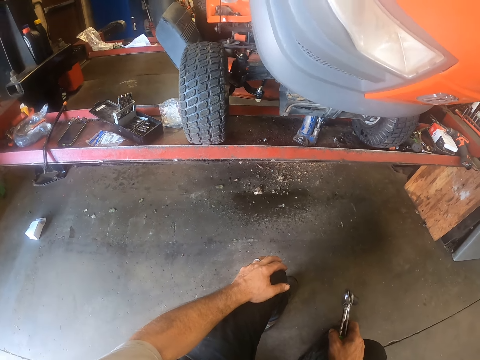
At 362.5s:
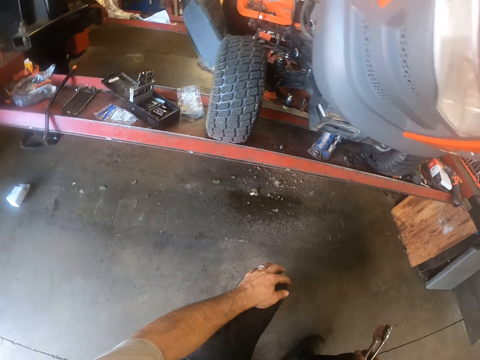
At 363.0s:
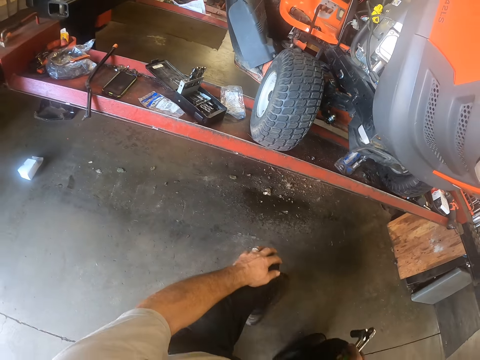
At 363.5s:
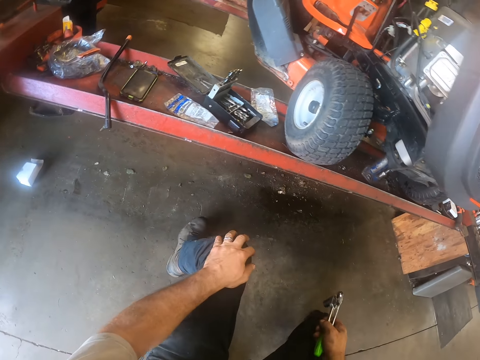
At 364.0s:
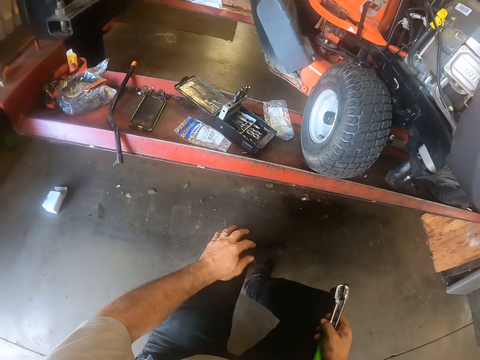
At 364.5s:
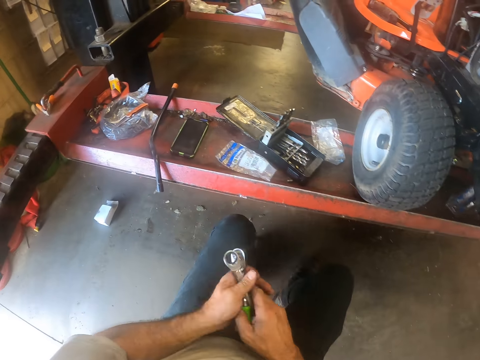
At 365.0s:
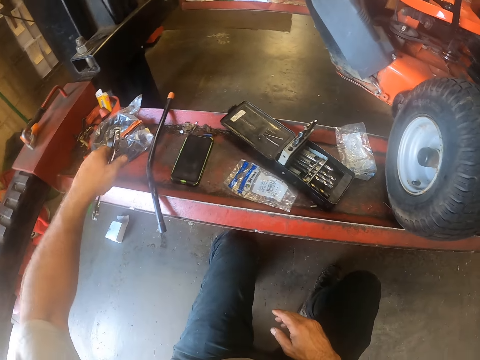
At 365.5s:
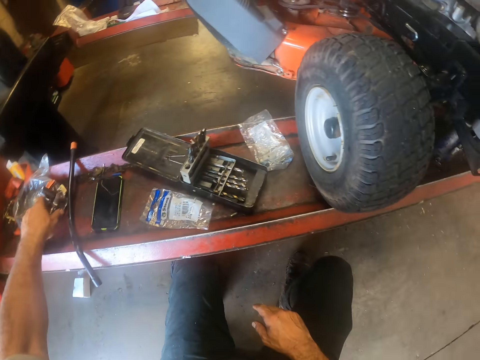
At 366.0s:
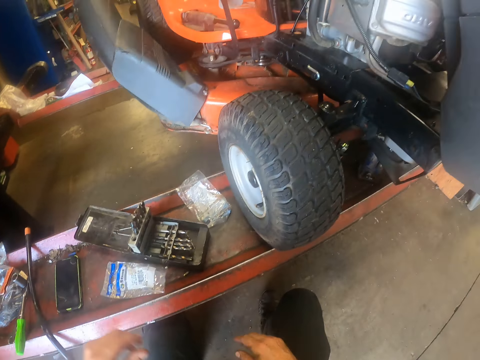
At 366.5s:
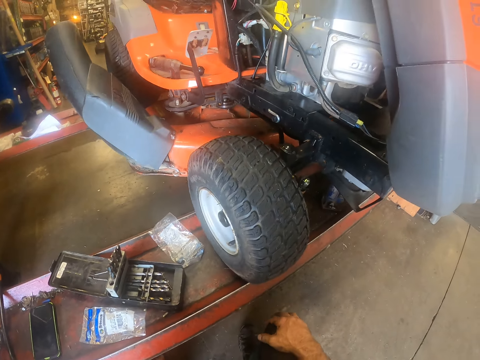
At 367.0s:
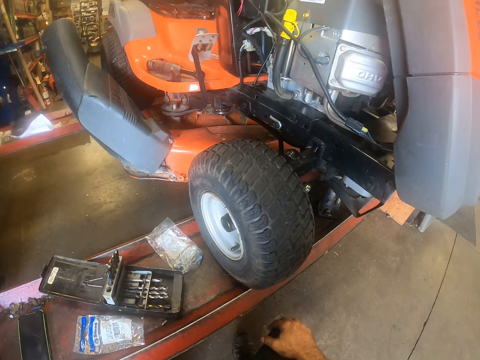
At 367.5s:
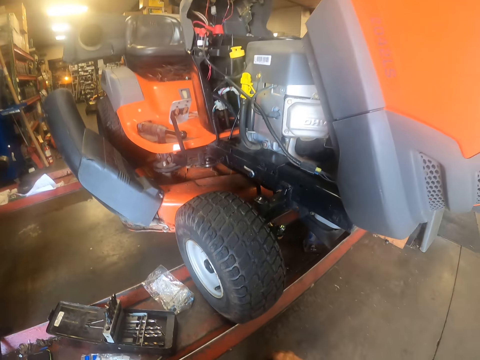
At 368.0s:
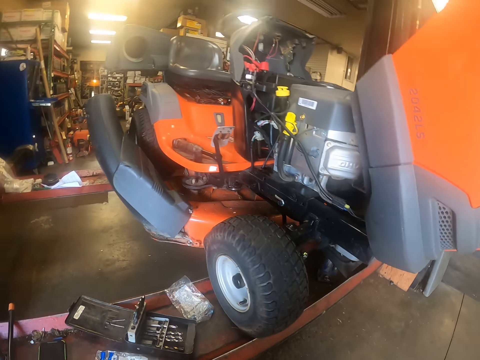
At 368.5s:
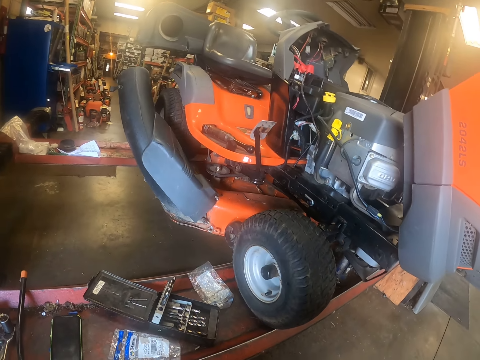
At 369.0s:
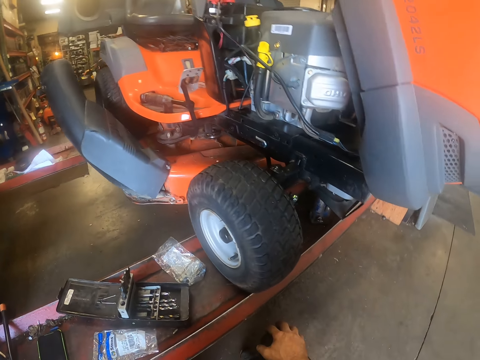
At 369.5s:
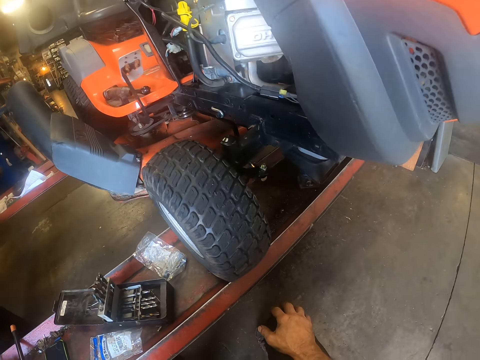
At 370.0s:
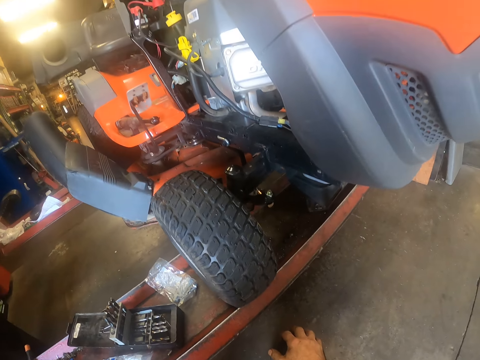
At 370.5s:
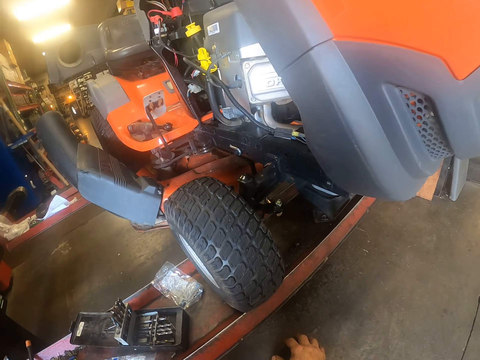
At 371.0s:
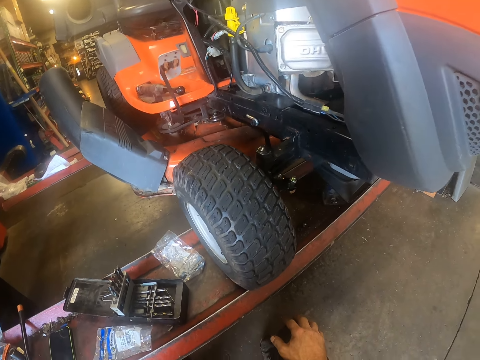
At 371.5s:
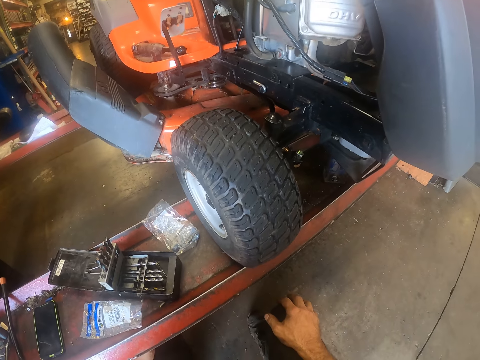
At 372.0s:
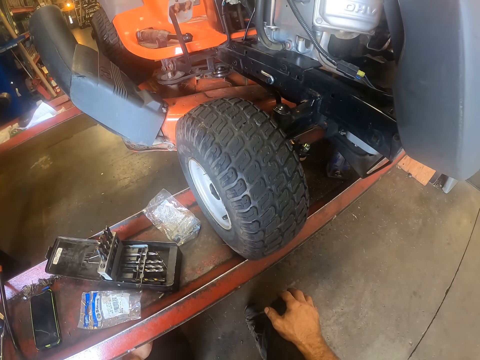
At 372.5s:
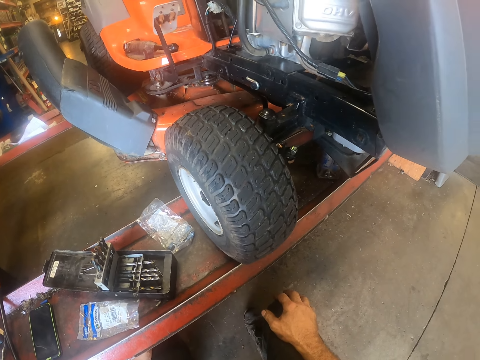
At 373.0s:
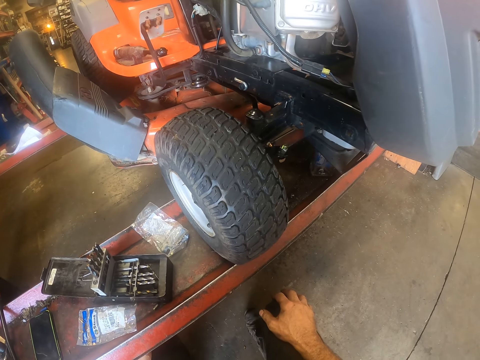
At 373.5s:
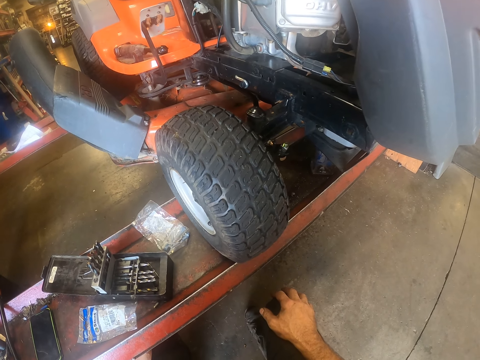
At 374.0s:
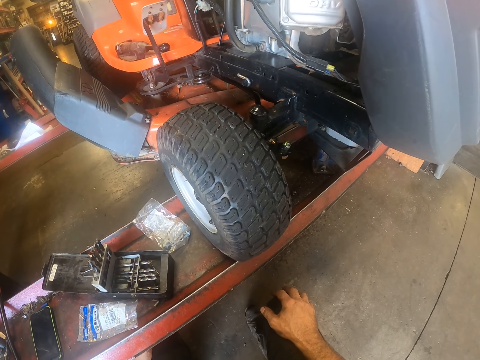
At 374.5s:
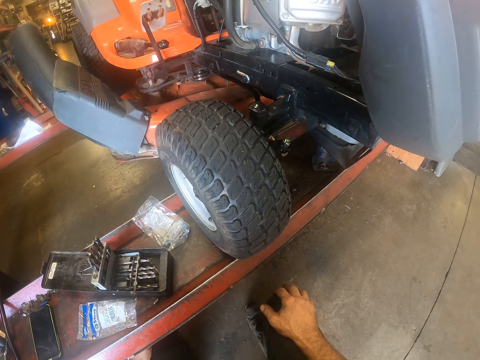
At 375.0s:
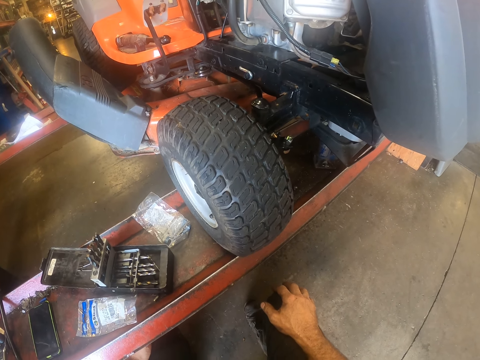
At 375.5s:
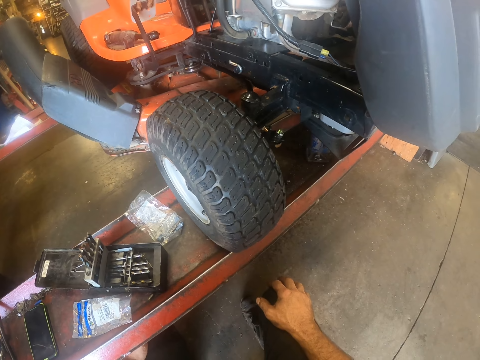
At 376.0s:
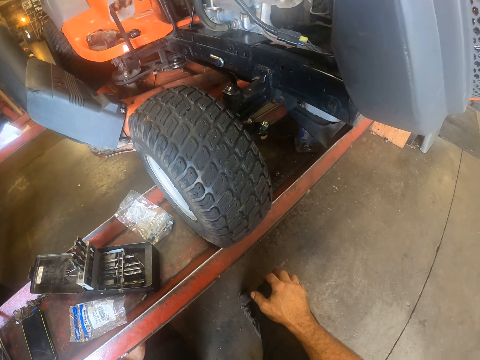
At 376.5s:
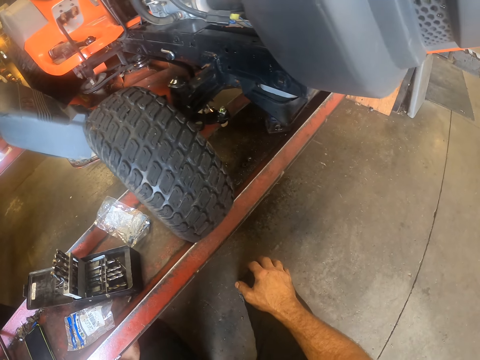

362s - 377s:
The camera wearer moves with his roller seat. He passes the spanner to his left hand. He holds the spanner and a socket spanner in his left hand. He places the spanner and the socket spanner on the hydraulic lawn mower lift. He holds his knee with his right hand. He looks around.

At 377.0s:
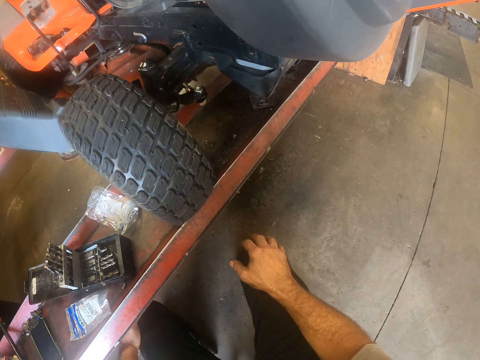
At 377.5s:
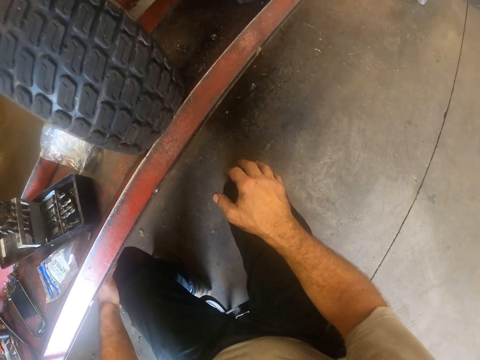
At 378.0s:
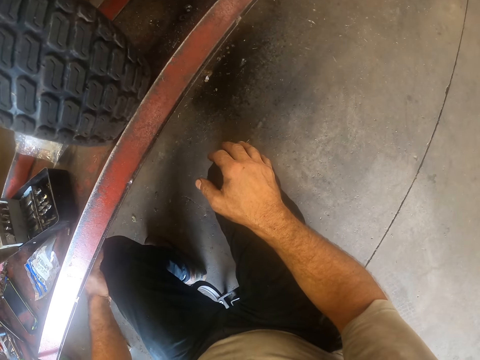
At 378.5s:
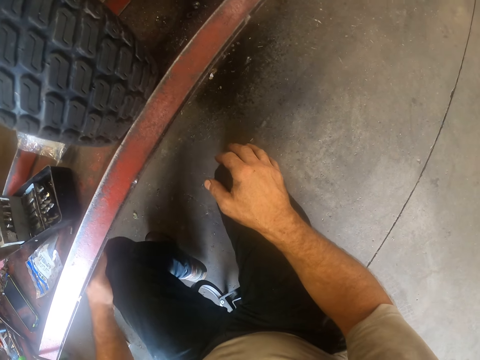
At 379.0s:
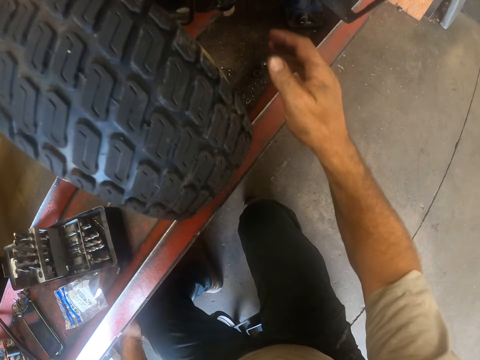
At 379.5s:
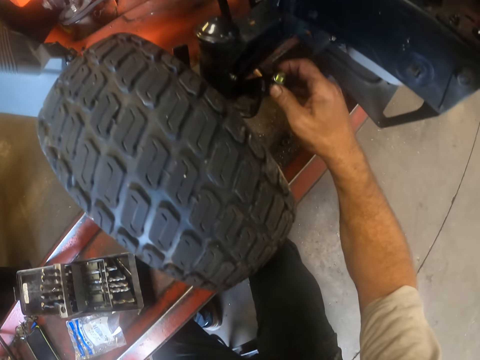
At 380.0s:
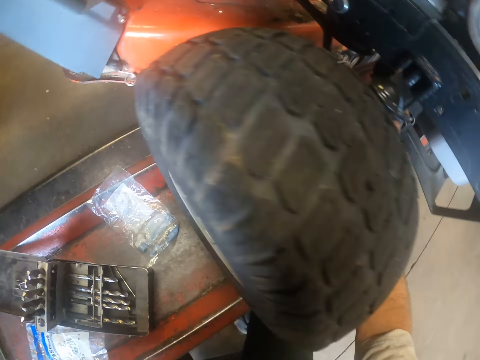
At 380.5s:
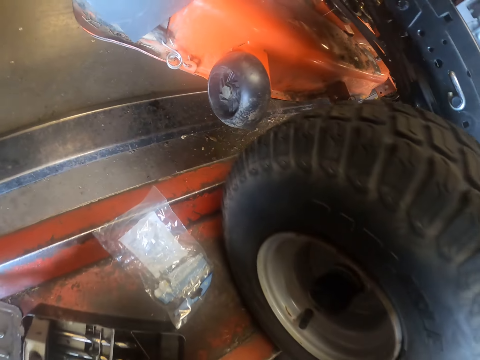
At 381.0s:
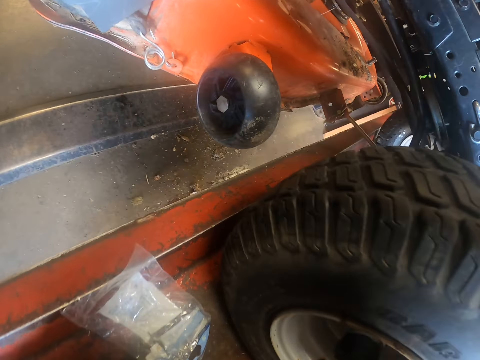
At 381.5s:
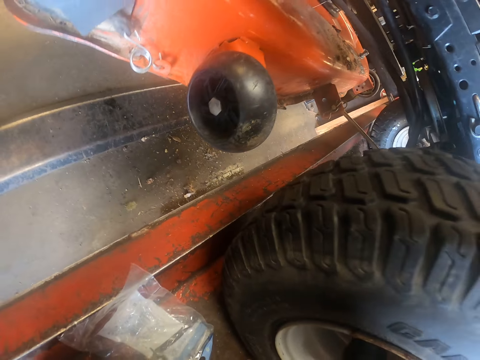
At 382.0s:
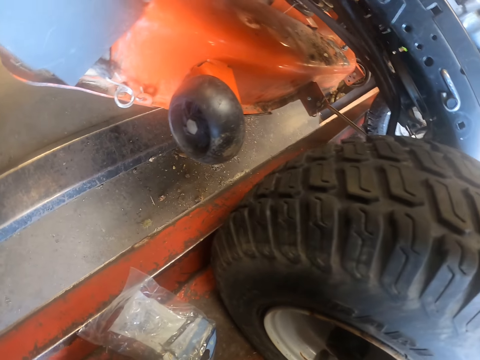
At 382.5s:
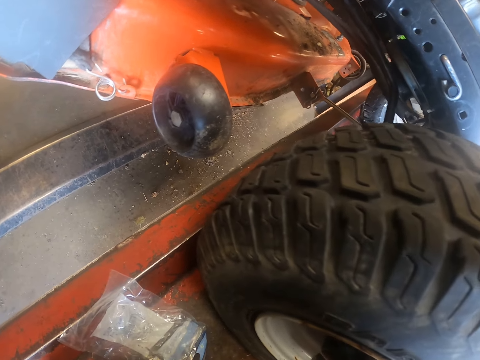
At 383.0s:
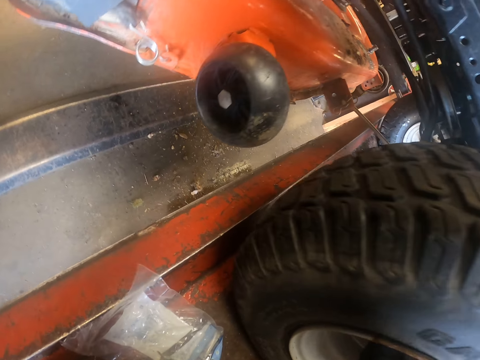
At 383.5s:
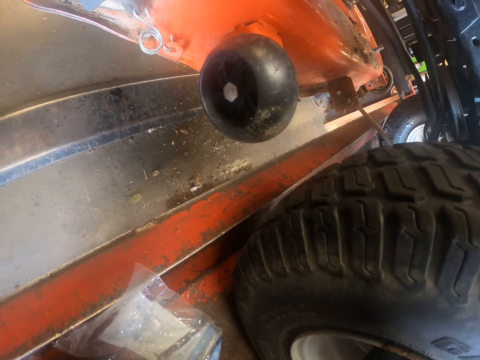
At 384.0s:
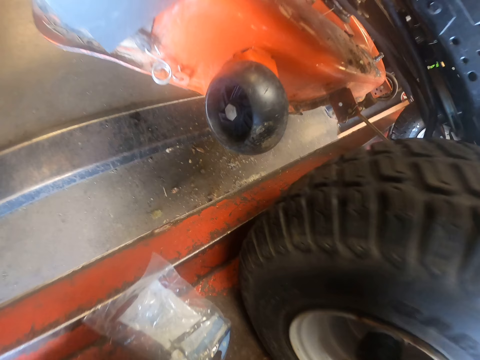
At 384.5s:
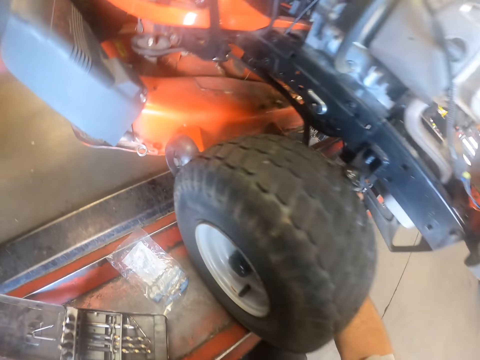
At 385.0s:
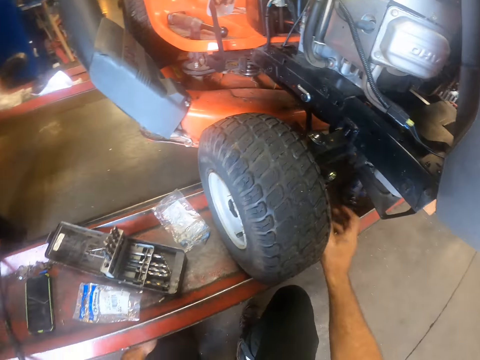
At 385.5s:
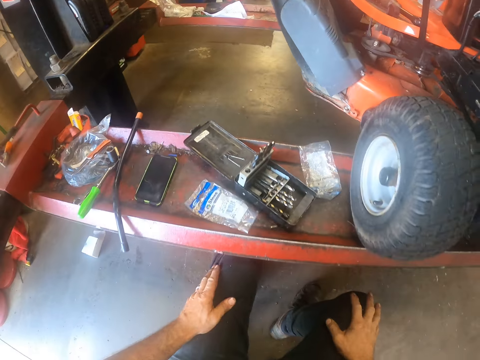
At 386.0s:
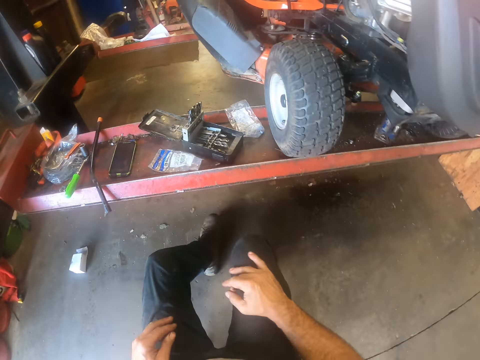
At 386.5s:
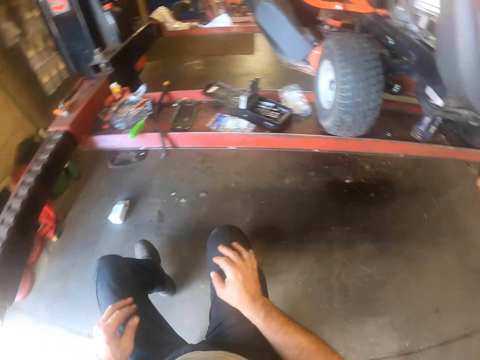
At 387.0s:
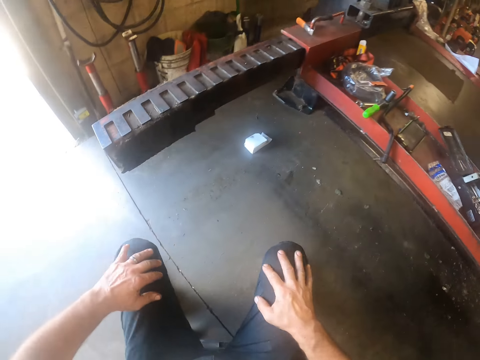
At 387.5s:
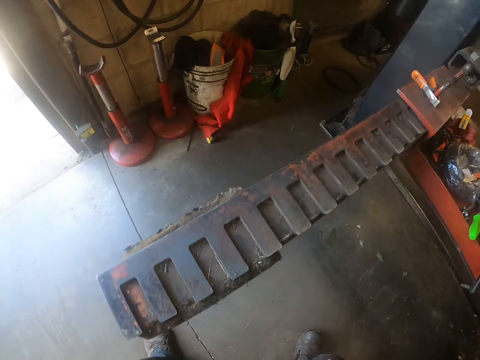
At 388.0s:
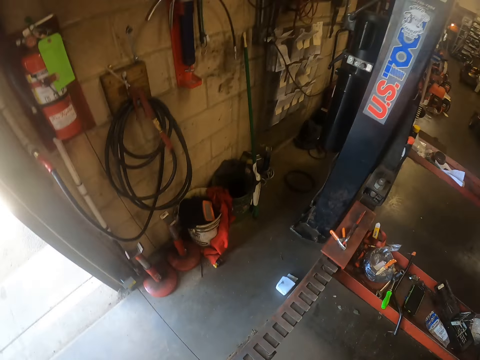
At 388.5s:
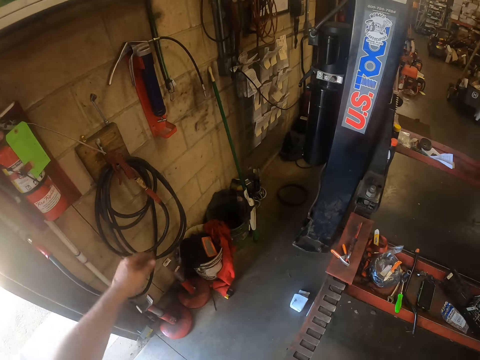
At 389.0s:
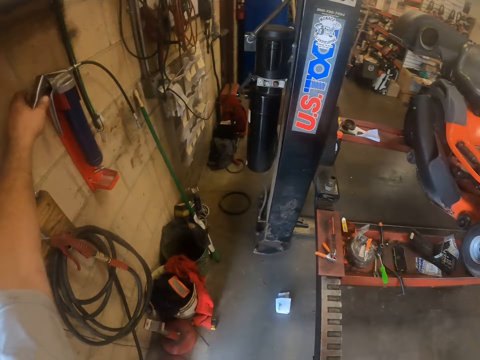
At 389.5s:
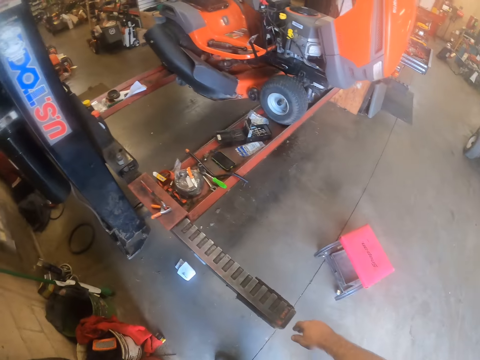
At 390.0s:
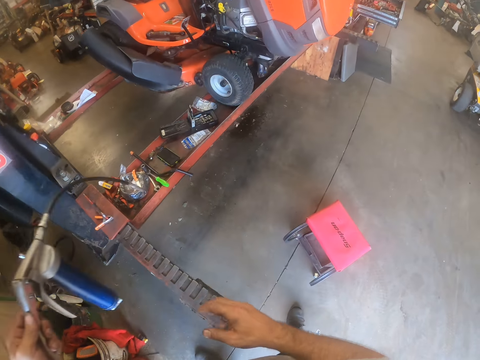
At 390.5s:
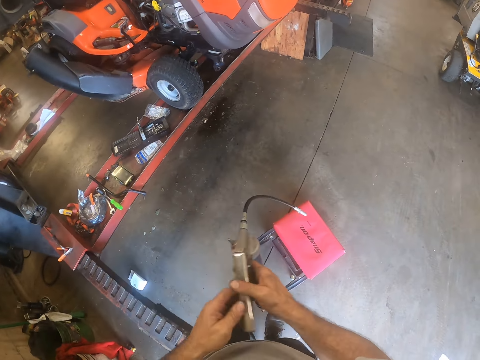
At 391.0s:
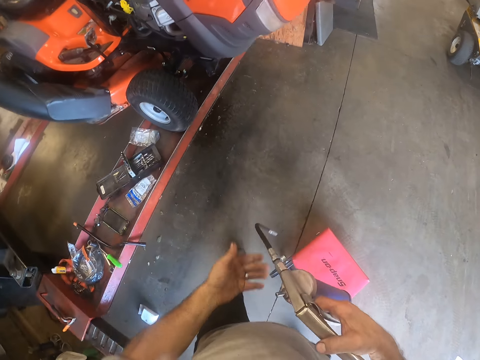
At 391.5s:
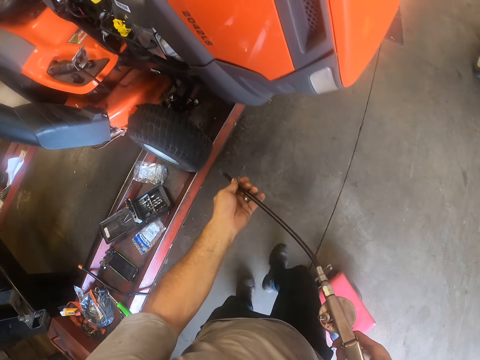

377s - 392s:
The camera wearer holds the bolt on the lawn mower with his right hand. He looks at the lawn mower. He lets go of the bolt. He rests his hands on his knees. He moves with his roller seat. He stands up from a chair. He stretches his left hand out. He picks up a grease gun or wheel pump from a wall with his left hand. He passes the grease gun to his right hand. He holds the wheel pump in his right hand. He walks to the lawn mower. He holds a tube of the grease gun with his left hand.
